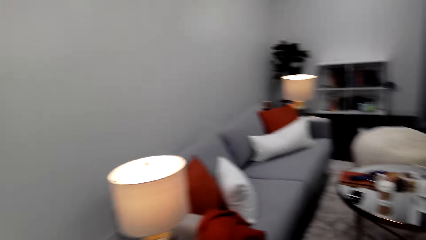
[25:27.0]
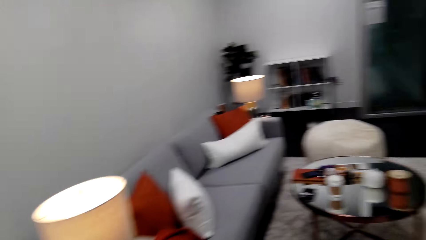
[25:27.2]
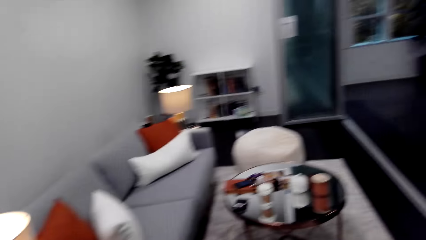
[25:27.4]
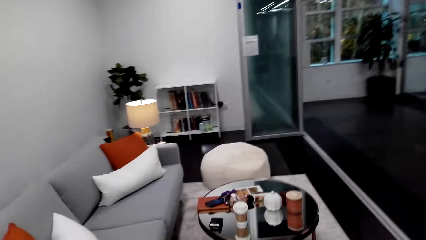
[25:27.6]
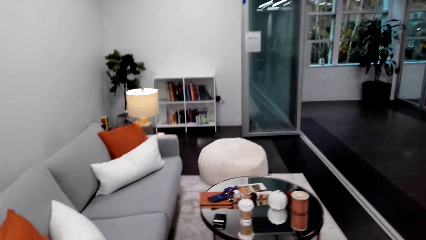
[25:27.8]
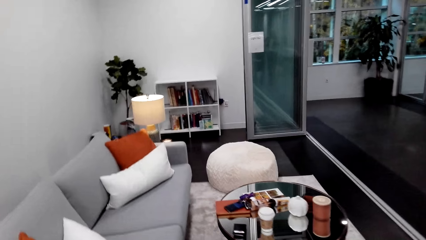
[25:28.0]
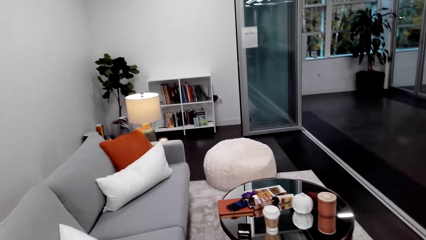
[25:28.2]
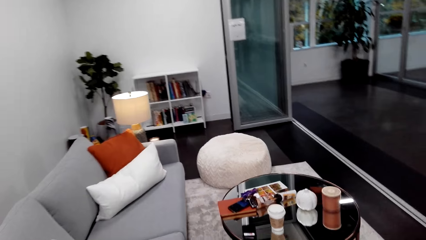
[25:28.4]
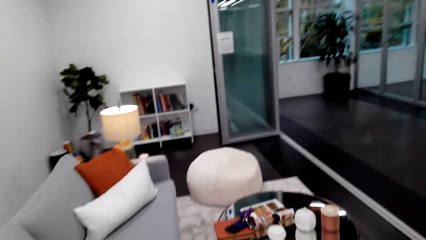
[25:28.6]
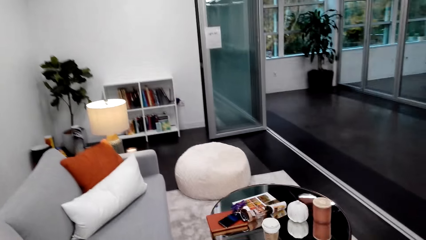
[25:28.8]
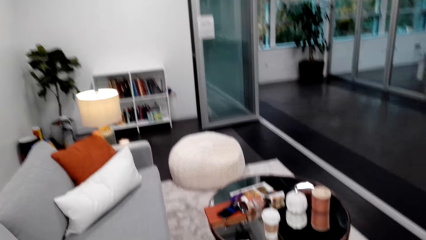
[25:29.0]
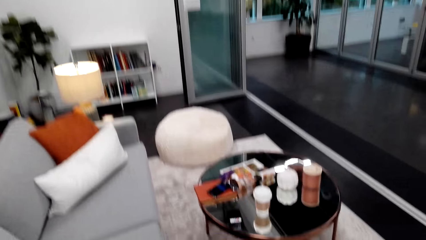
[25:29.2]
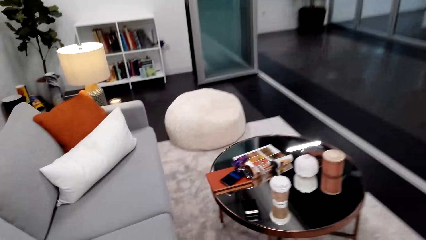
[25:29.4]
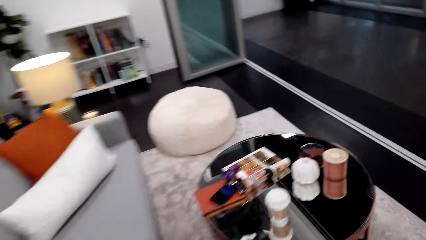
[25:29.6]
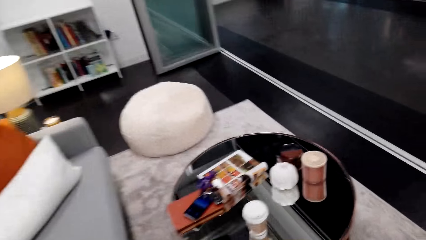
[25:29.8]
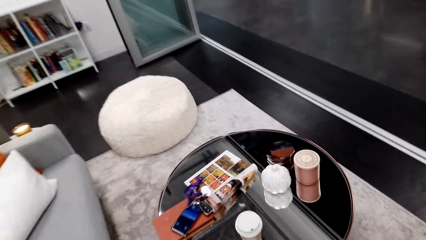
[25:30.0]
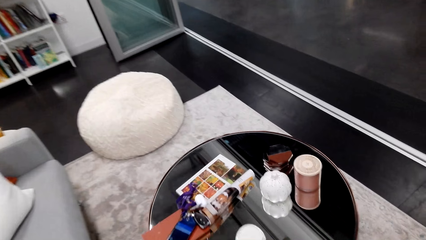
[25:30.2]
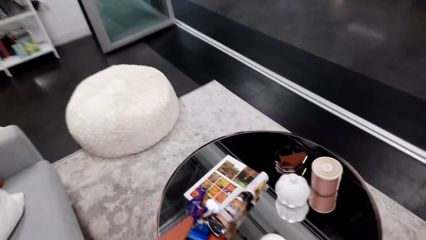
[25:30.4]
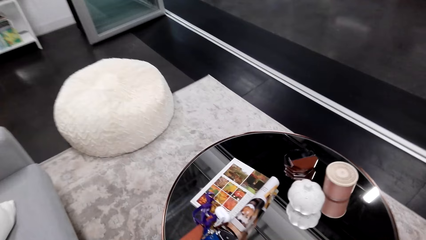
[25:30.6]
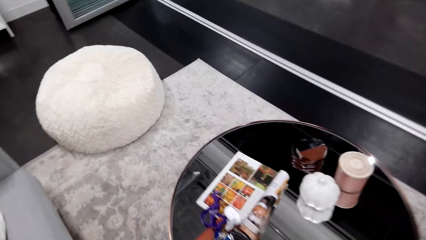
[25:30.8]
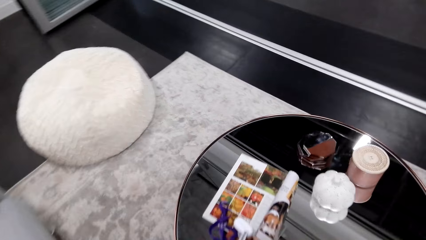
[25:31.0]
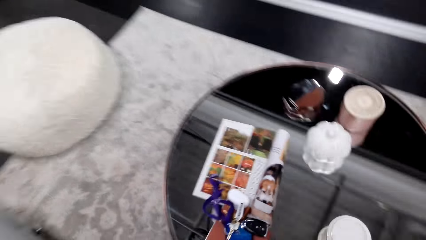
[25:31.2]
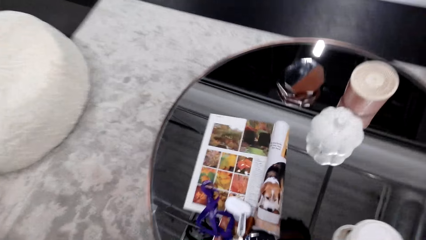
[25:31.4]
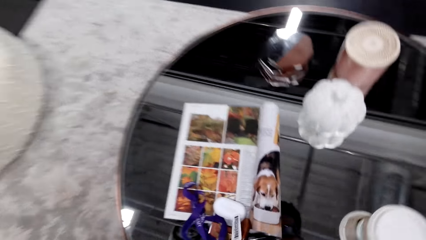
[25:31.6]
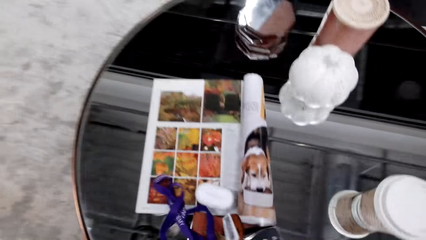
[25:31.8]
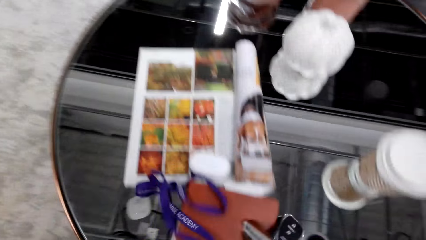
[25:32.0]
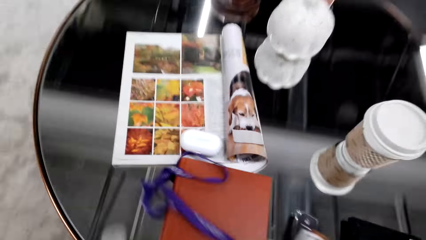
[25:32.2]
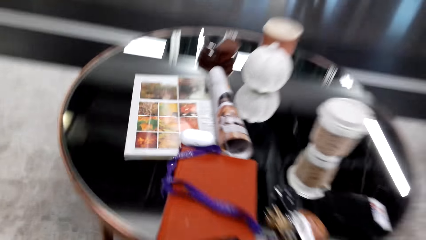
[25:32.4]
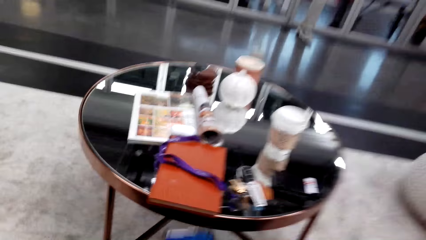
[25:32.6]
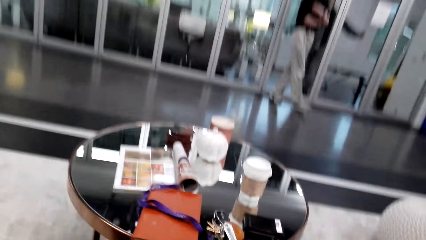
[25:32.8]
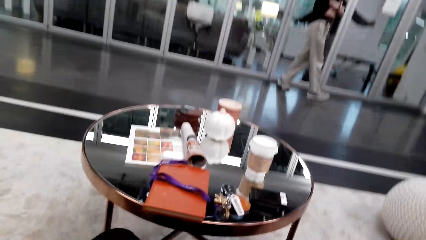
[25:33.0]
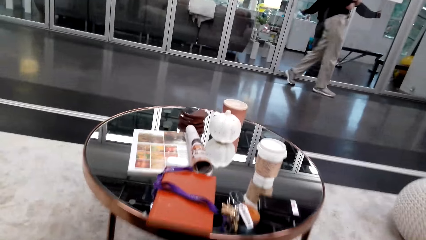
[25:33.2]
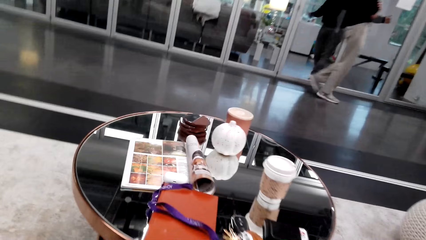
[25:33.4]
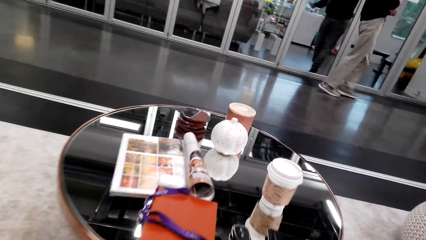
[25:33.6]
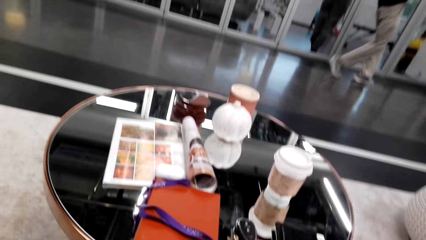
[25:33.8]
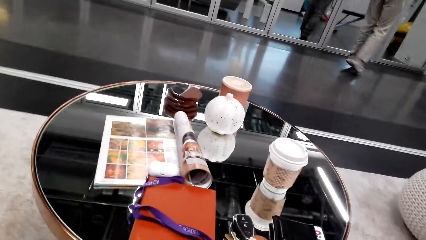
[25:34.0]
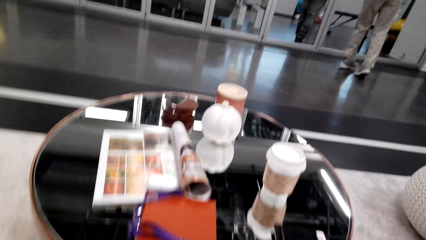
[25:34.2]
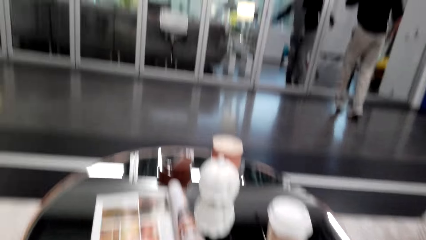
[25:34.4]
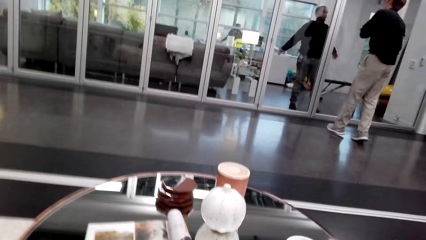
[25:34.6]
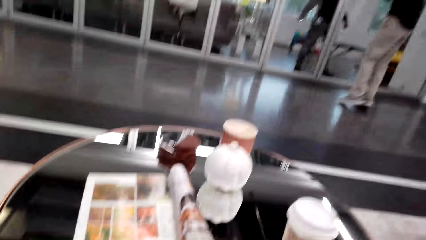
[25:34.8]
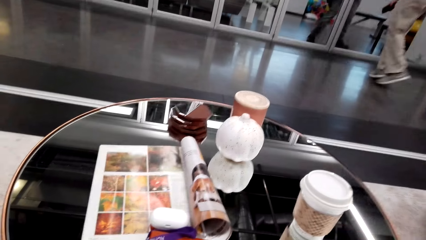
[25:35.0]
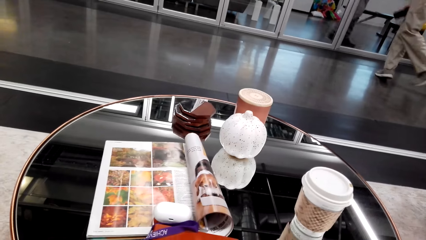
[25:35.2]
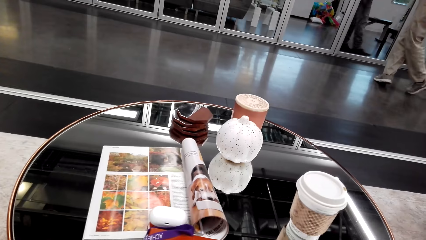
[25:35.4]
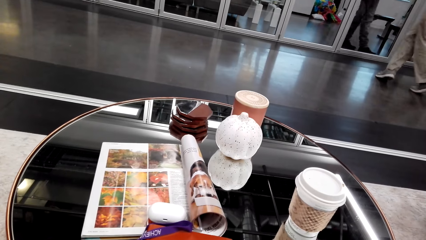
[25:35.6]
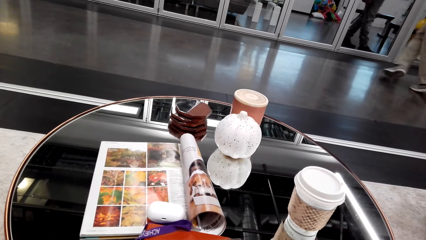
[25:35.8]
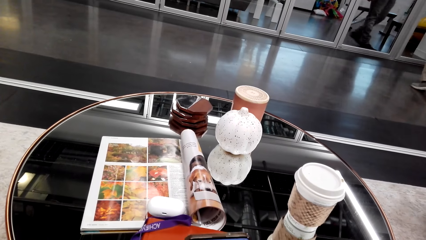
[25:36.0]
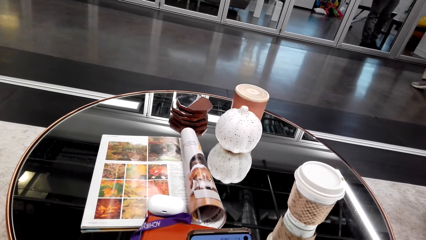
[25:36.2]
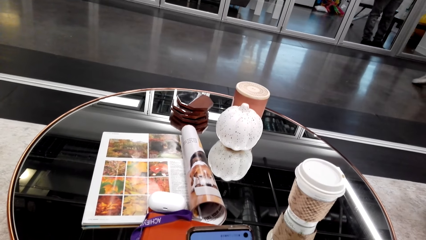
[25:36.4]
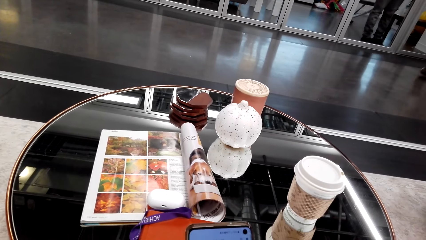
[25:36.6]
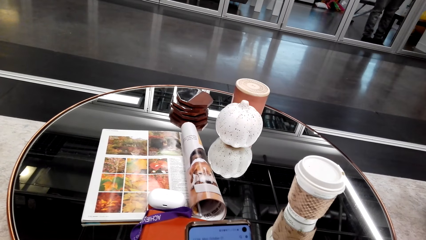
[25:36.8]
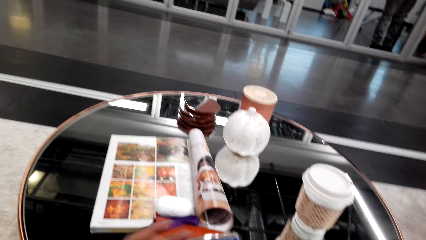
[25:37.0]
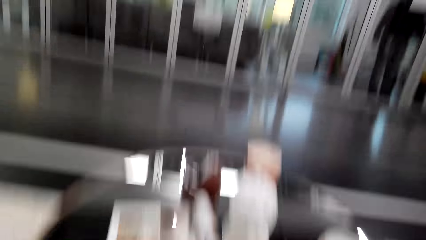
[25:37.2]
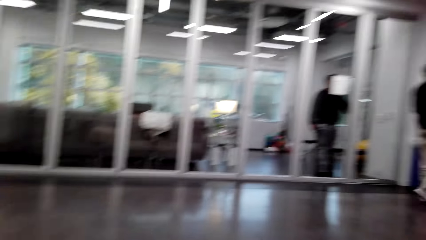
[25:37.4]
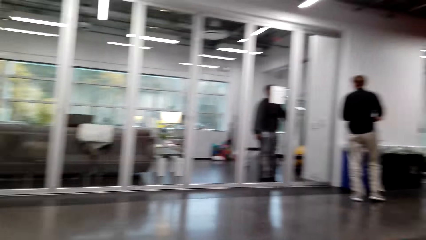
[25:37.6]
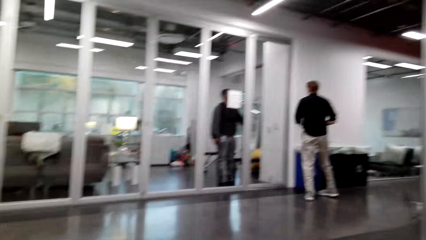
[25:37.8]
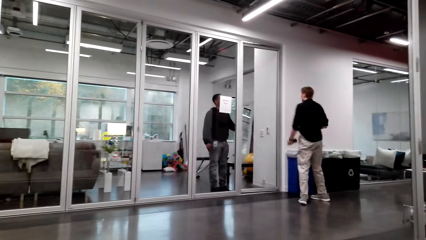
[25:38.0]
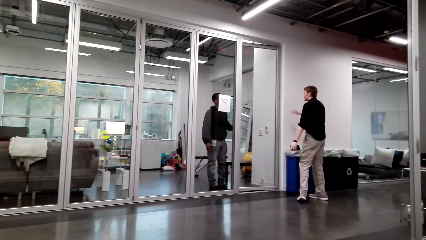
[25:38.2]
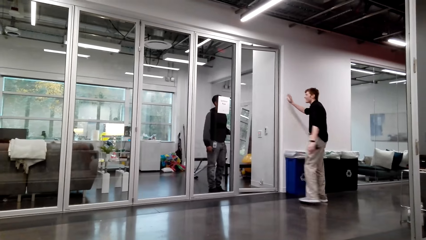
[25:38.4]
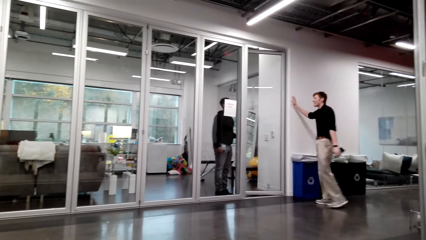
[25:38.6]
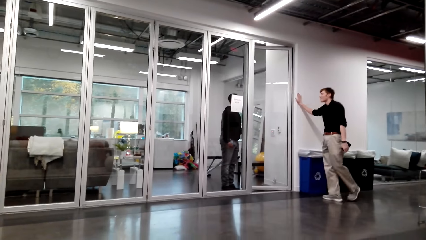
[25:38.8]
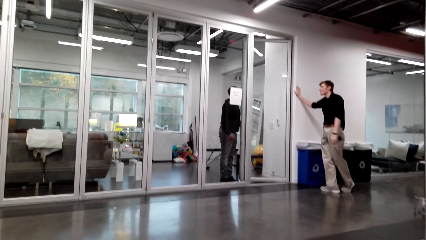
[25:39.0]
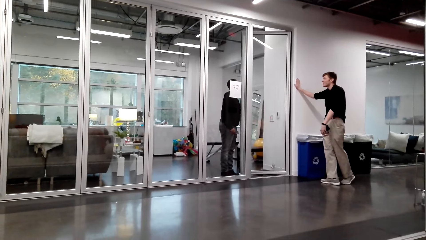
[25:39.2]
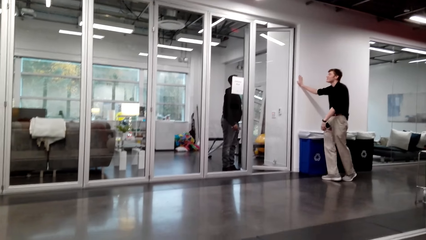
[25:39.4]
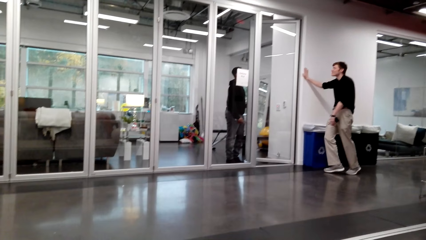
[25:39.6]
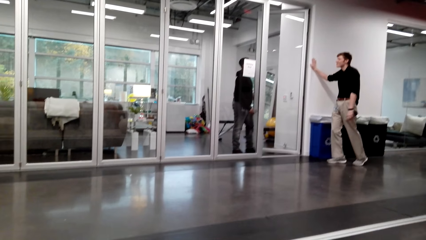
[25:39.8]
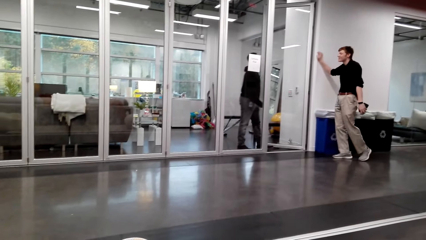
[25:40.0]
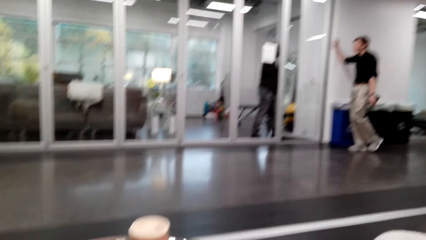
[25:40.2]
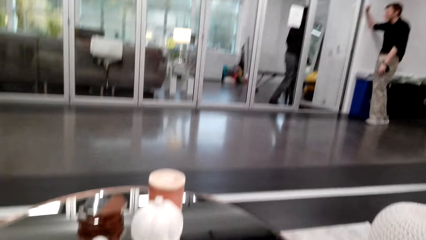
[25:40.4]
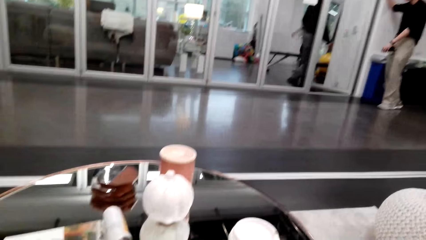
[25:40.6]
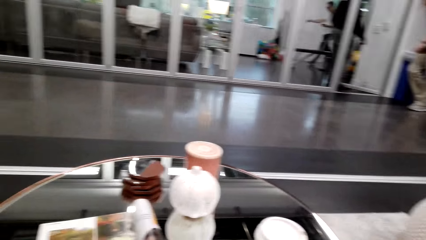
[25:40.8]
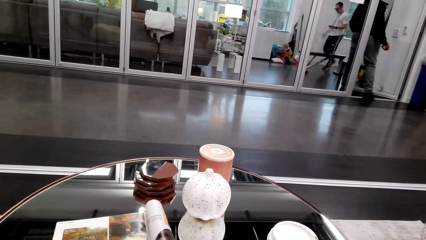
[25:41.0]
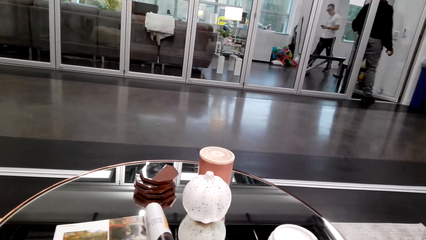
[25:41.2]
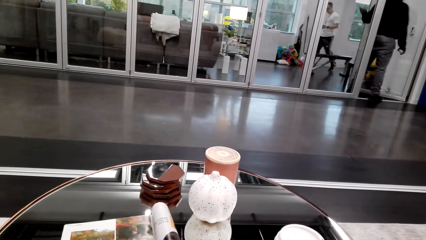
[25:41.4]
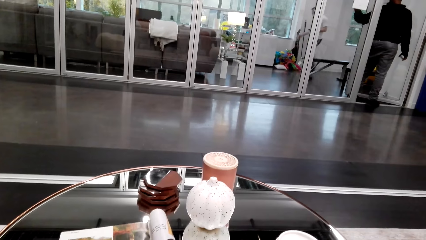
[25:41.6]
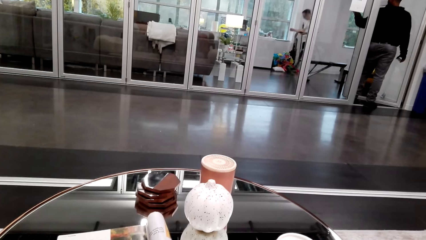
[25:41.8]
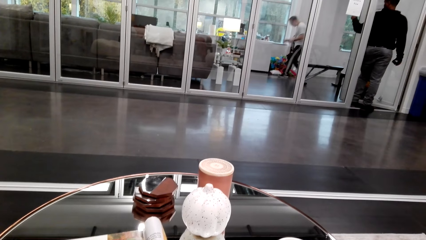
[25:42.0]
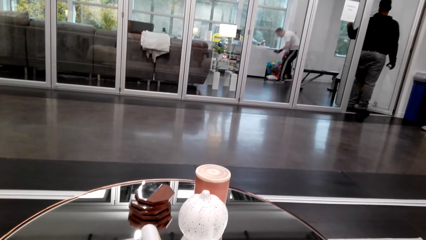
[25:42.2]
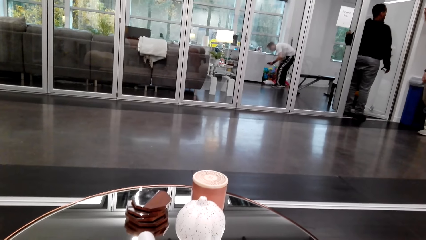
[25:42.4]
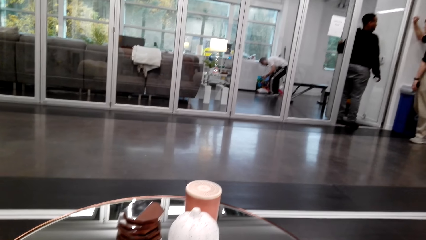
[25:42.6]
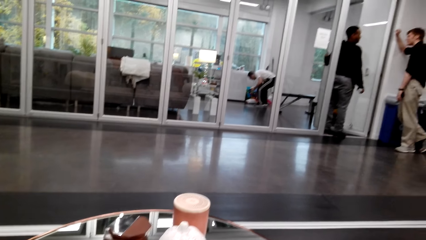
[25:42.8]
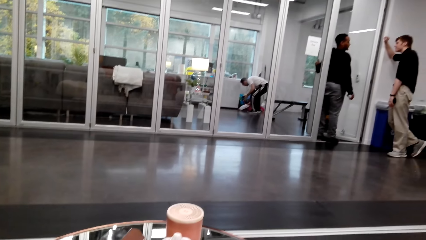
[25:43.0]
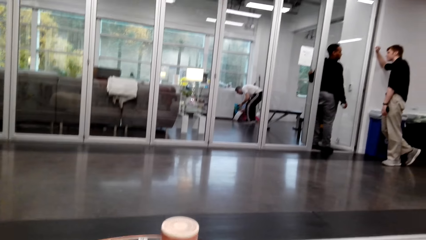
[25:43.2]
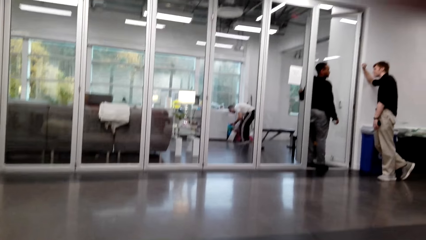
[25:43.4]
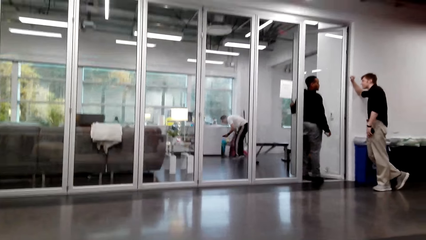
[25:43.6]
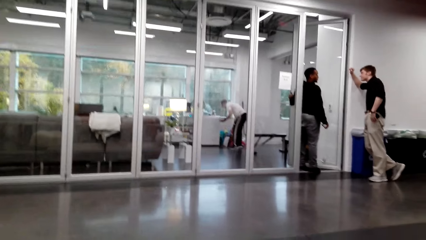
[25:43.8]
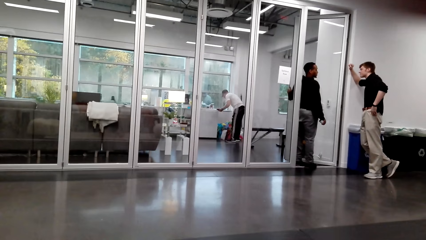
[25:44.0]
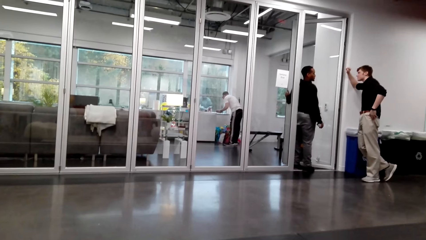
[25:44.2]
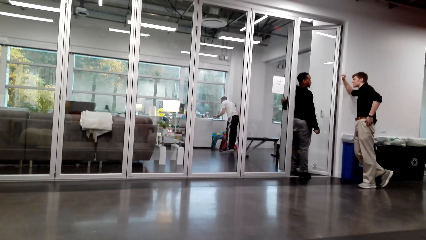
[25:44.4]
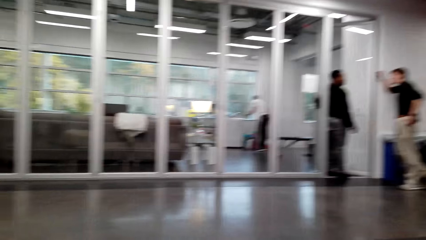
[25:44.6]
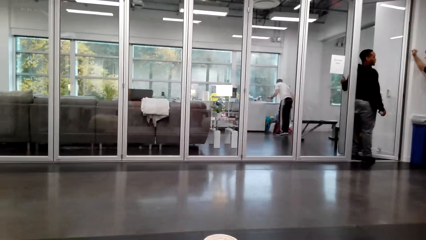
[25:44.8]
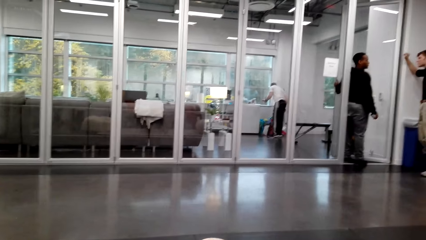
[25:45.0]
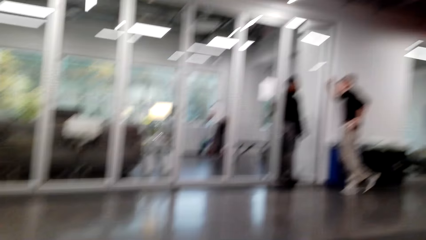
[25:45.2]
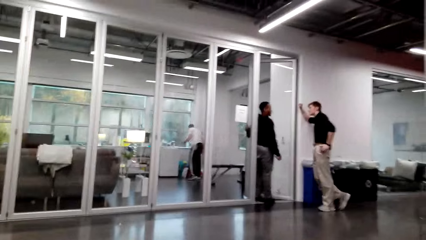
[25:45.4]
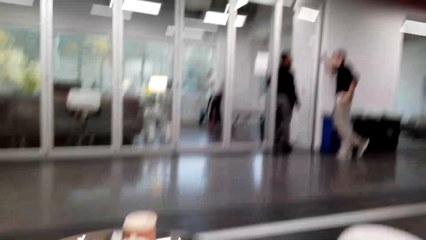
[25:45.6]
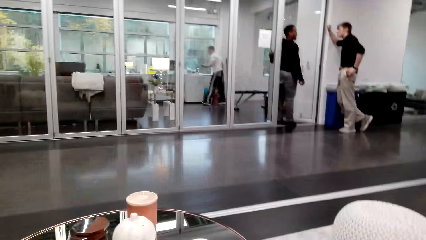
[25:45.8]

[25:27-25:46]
The camera wearer walks on the floor, sits on the couch, and takes a phone. A person moves around. The camera wearer scrolls at the phone and looks around. Another person interacts with the first person. The camera wearer scrolls at the phone. A third person walks around. The camera wearer looks around.
